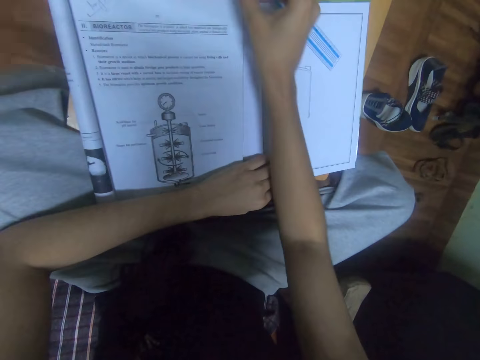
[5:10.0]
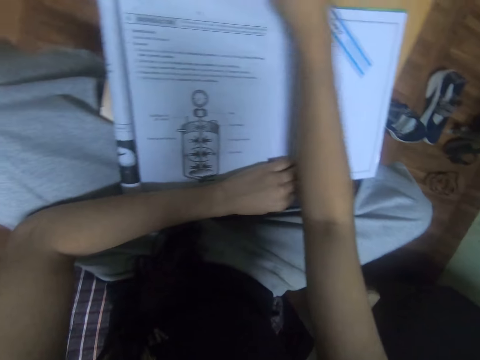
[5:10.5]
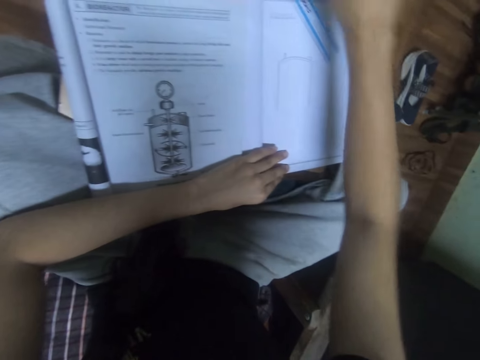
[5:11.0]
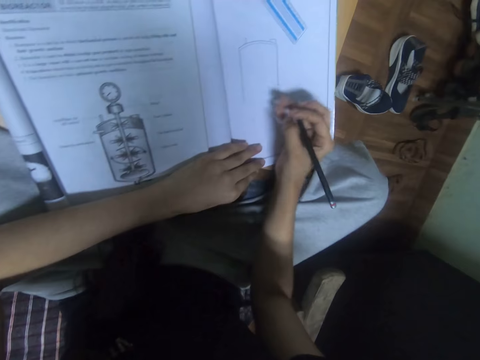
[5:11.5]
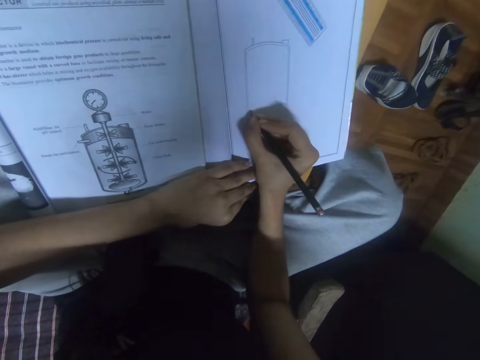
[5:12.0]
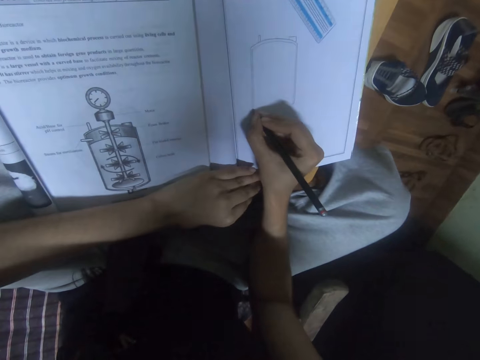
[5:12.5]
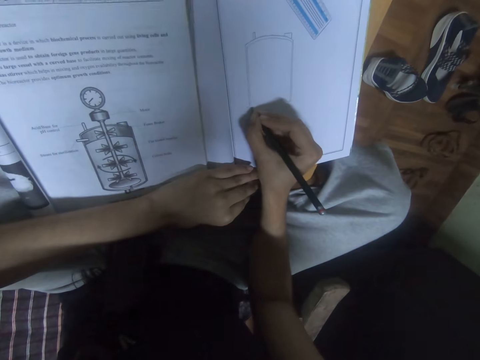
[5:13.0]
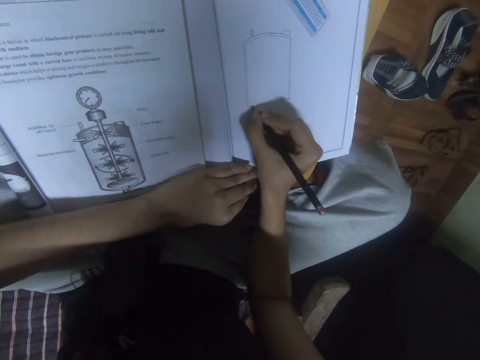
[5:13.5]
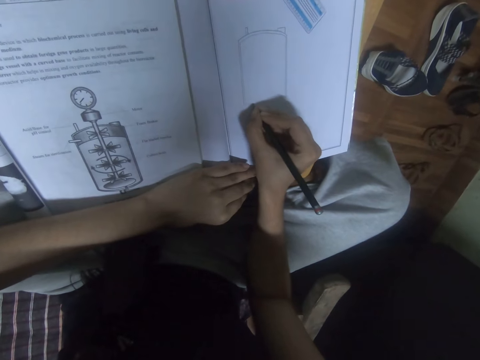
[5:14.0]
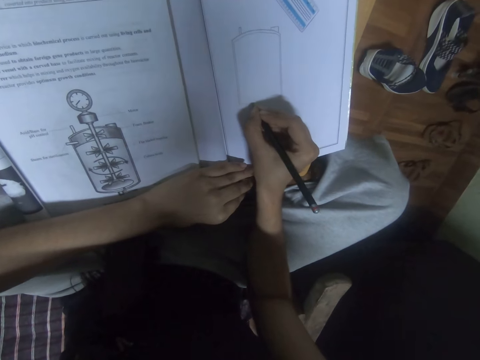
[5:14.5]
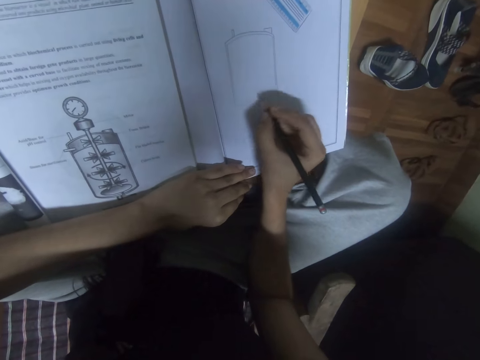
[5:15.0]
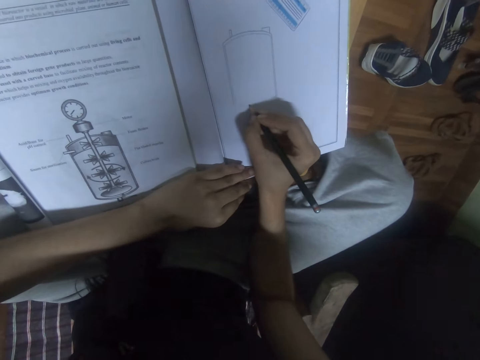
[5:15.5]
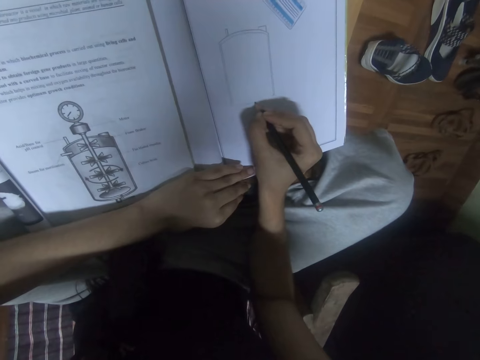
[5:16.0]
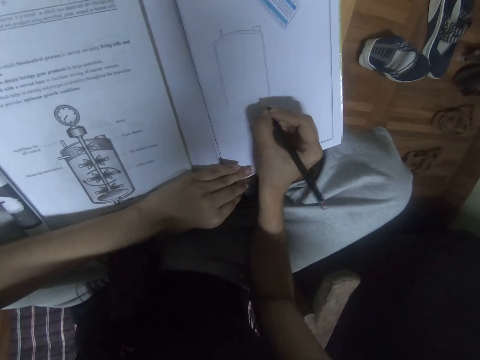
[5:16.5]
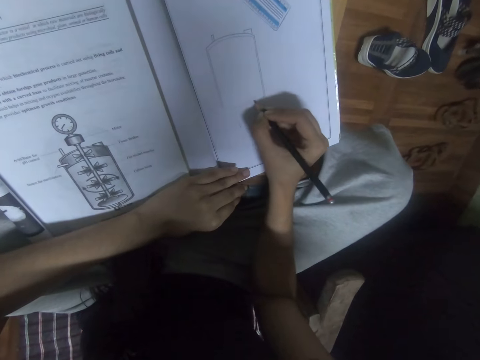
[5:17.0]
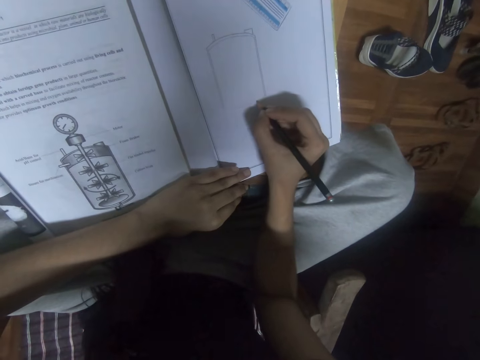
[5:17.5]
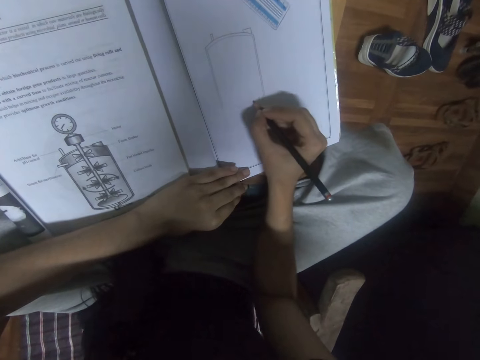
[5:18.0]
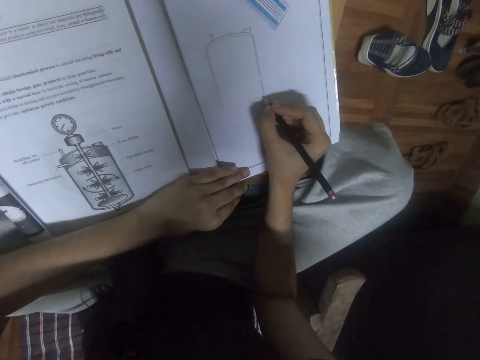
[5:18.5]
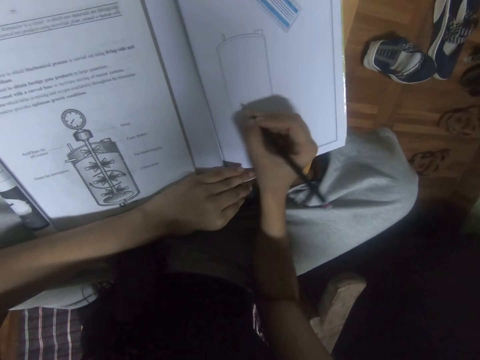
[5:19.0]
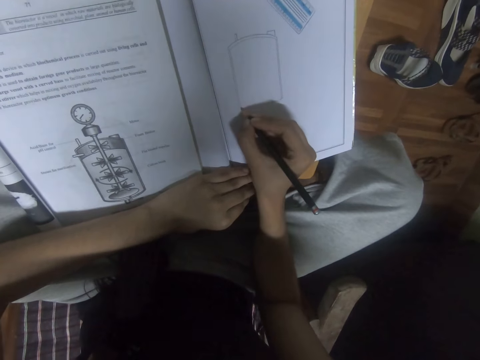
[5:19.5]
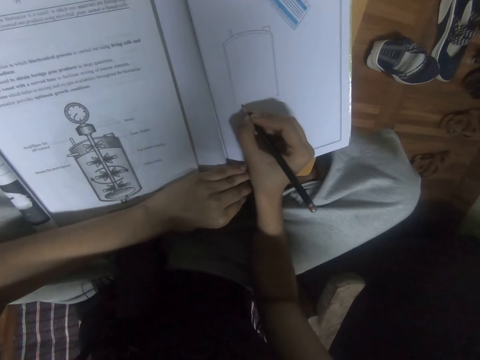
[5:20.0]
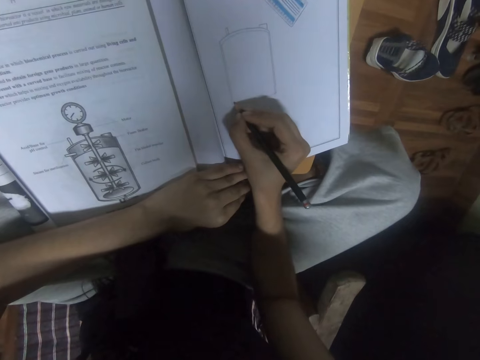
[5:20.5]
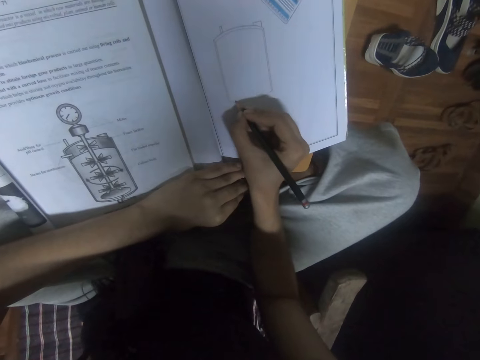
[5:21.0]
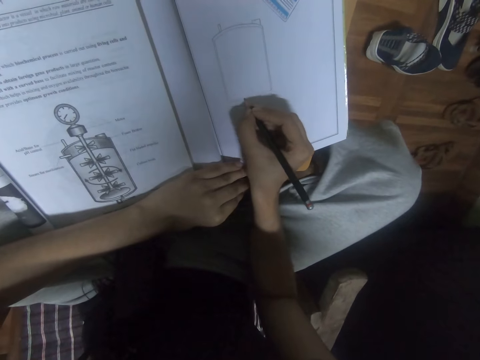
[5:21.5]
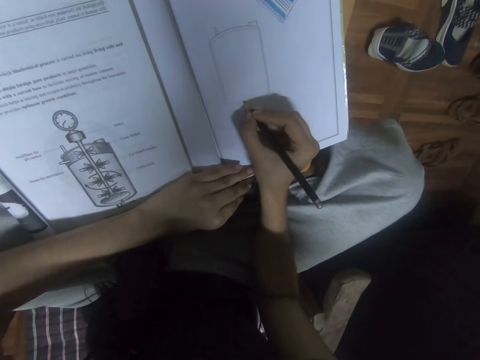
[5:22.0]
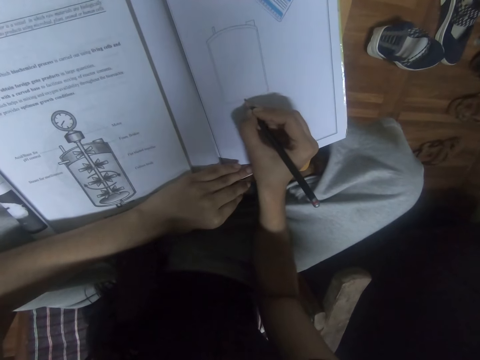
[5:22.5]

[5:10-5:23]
The camera wearer places the rubber on the table with the right hand. They pick up a pencil. They draw in the book using the pencil. They draw on the book with the pencil.

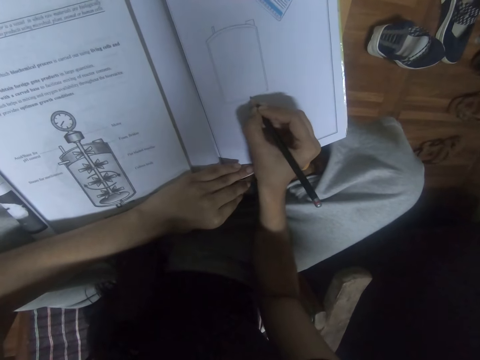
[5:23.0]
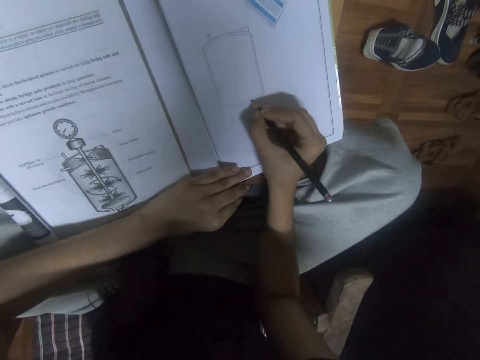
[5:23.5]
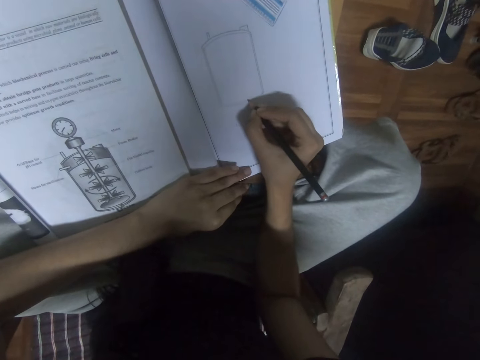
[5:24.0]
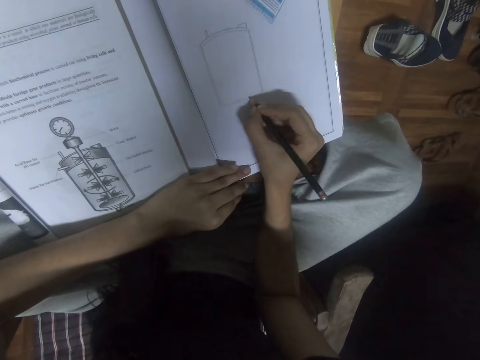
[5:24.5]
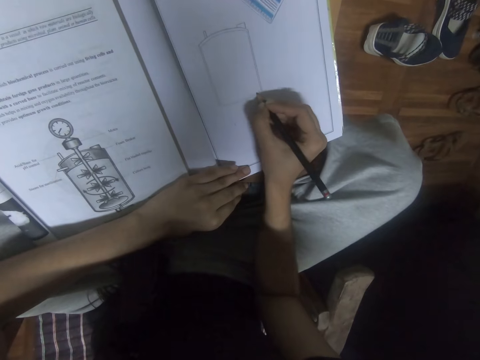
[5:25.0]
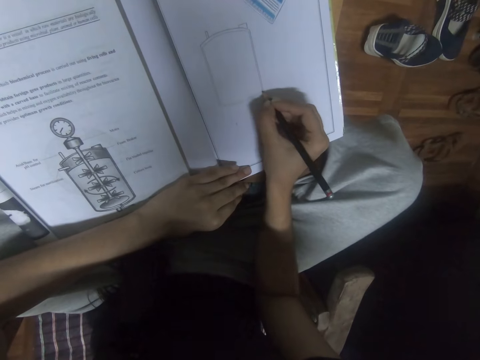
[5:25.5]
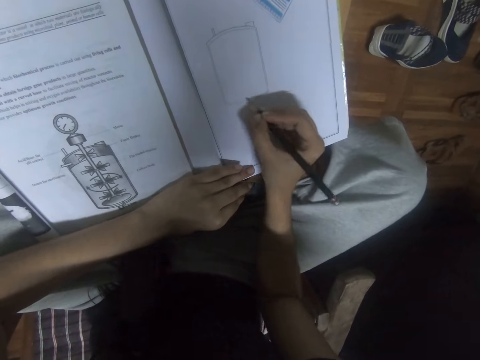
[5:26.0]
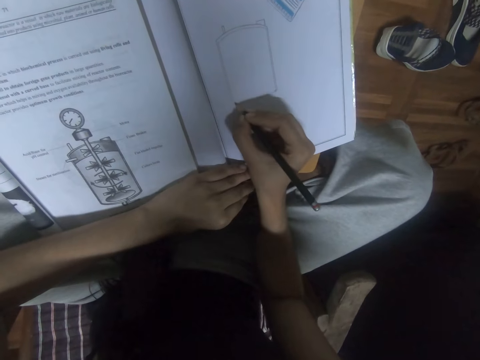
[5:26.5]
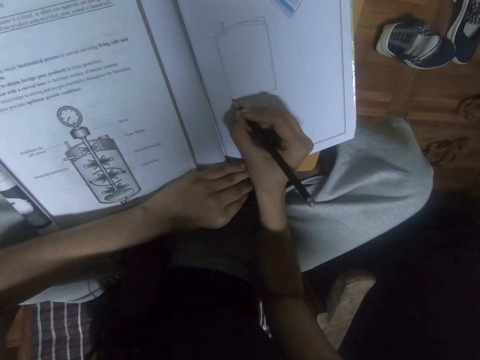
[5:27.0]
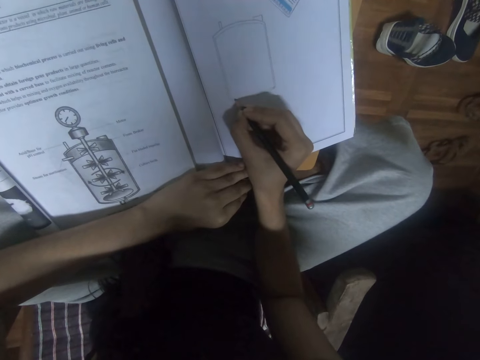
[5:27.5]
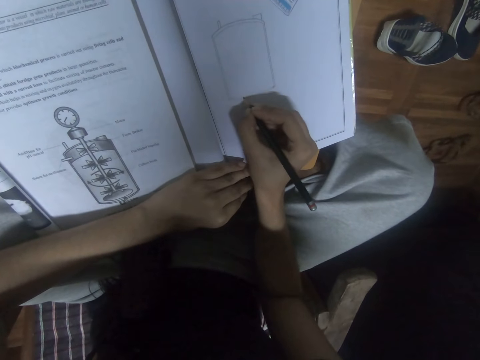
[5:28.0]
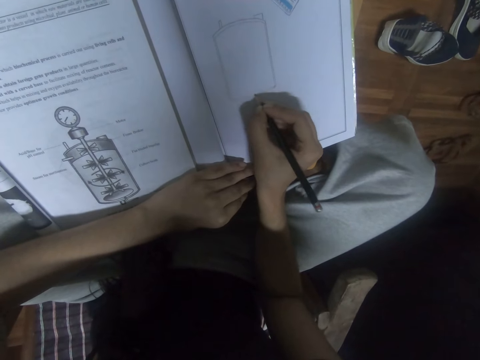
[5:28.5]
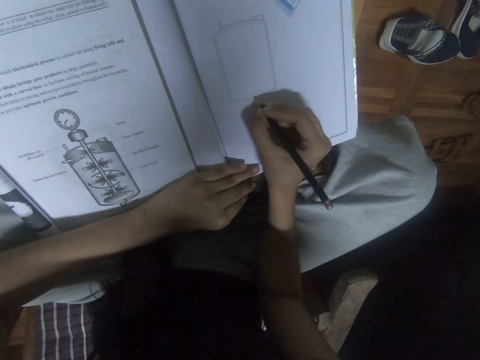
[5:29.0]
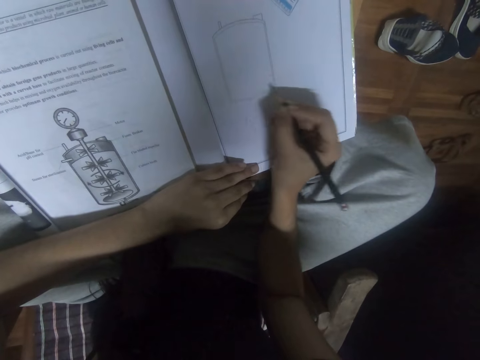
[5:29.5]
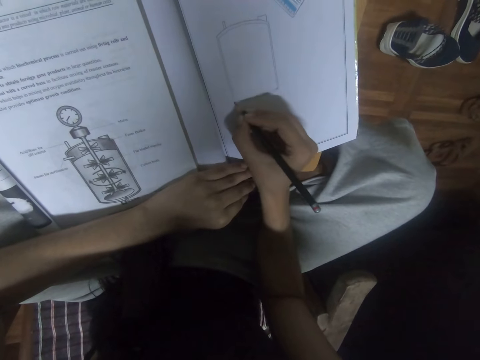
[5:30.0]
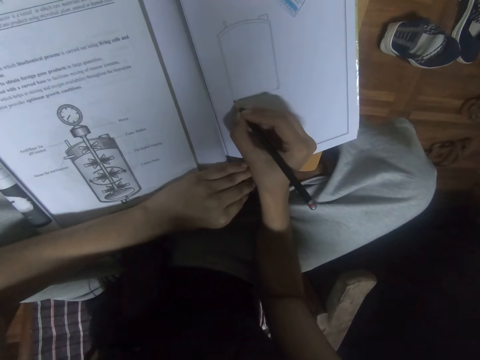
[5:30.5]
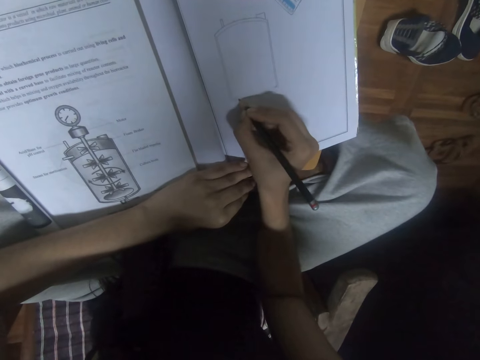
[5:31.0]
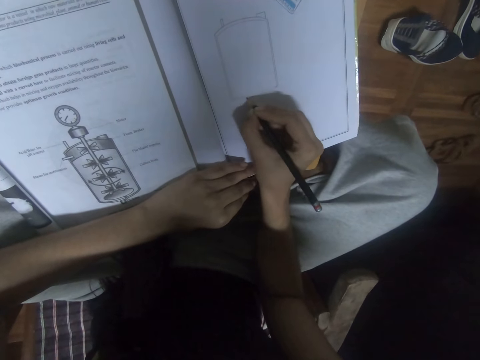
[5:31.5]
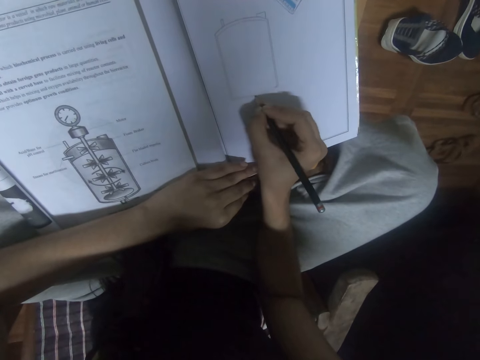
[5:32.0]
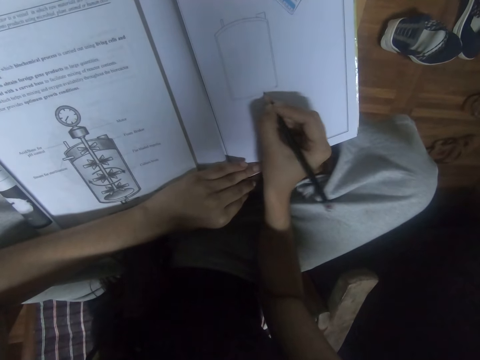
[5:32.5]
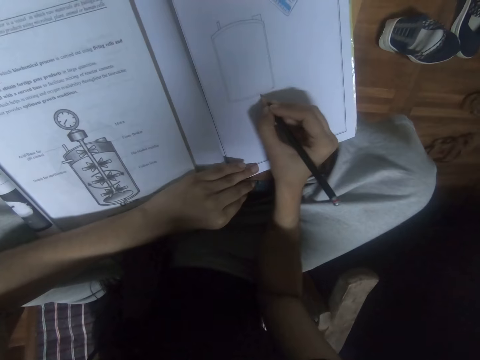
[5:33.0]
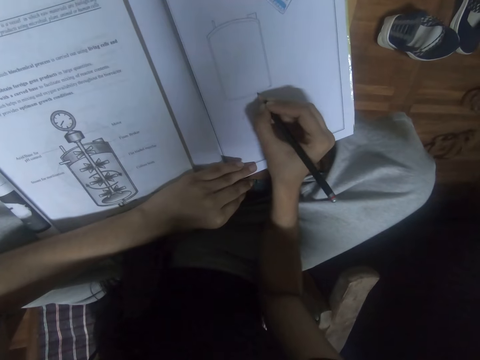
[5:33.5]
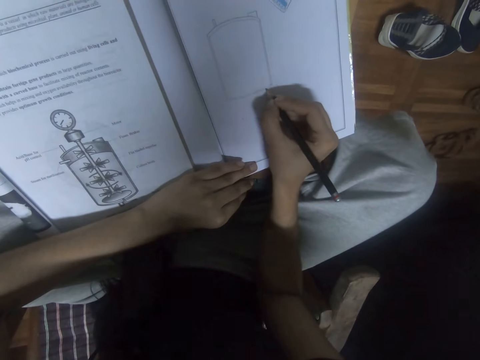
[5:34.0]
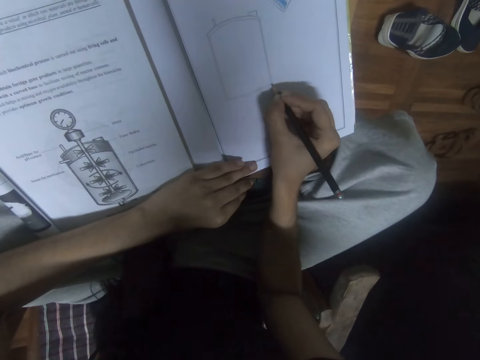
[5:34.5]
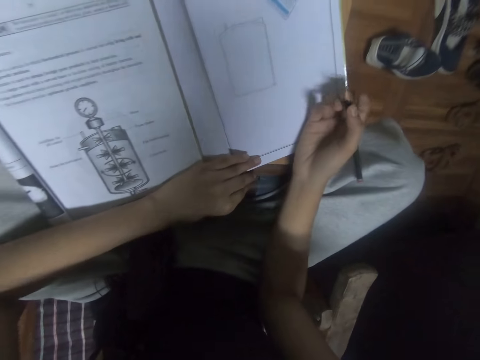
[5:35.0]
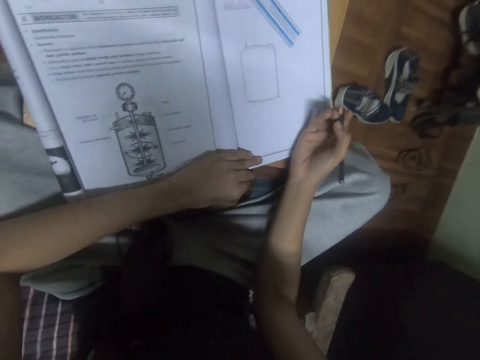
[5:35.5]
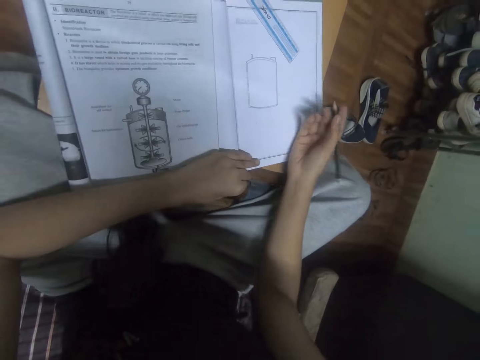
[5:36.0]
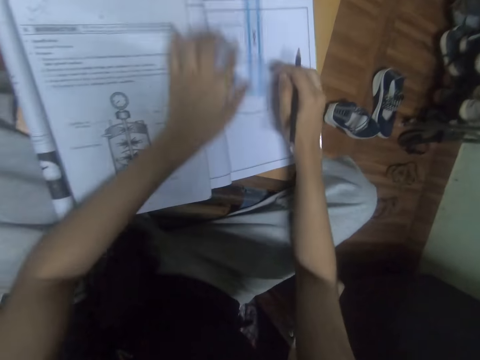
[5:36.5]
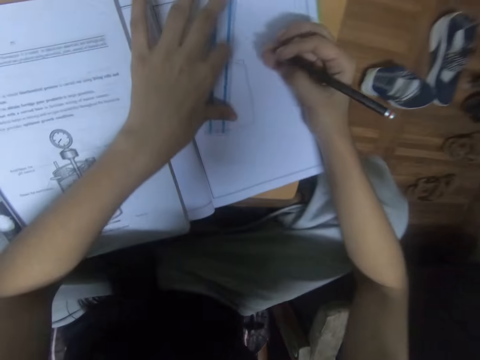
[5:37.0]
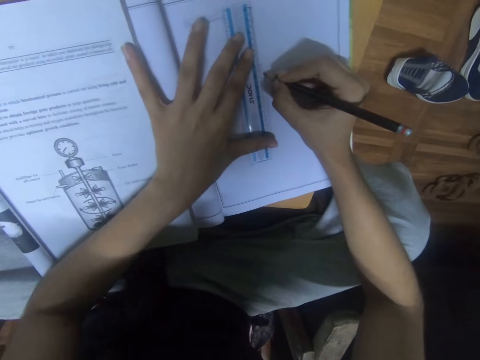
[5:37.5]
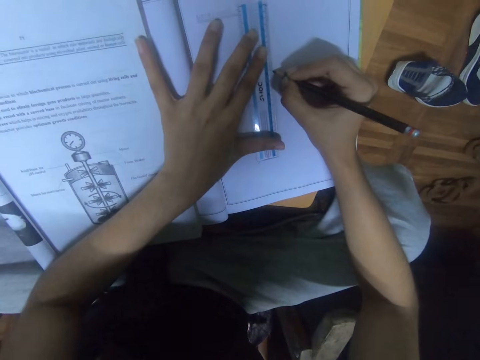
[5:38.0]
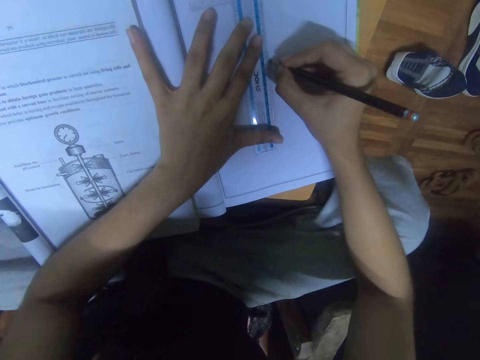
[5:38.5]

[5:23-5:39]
The camera wearer places the left hand on the book. They draw on the book with a pencil. They look at the drawing. They pick up a ruler and position the ruler in the book.
